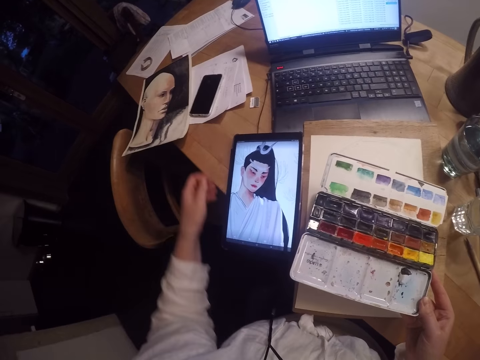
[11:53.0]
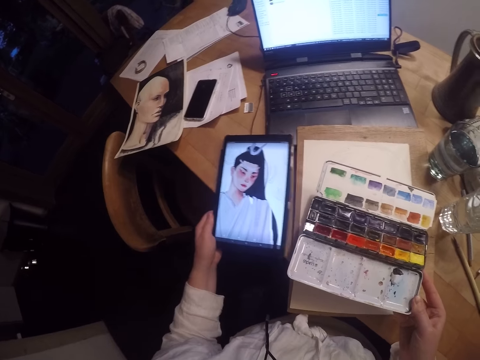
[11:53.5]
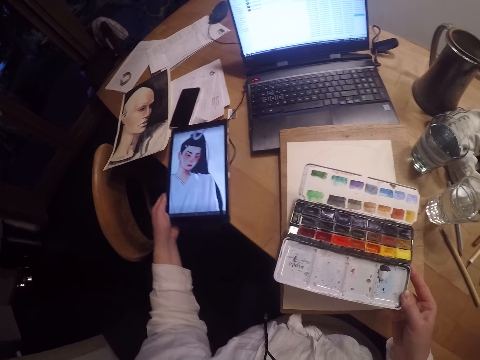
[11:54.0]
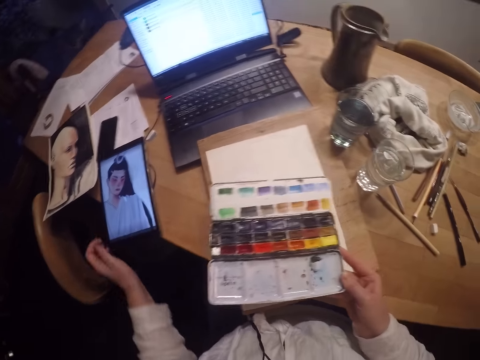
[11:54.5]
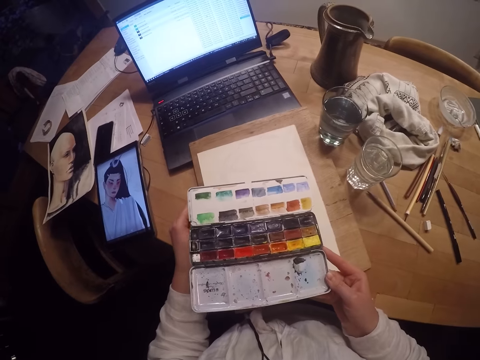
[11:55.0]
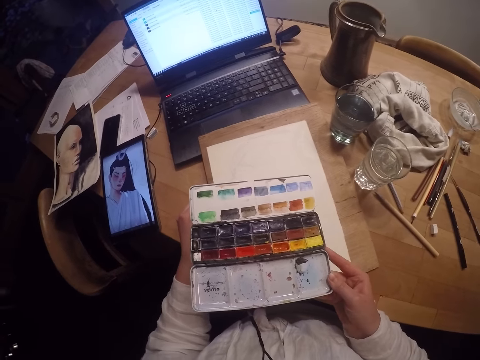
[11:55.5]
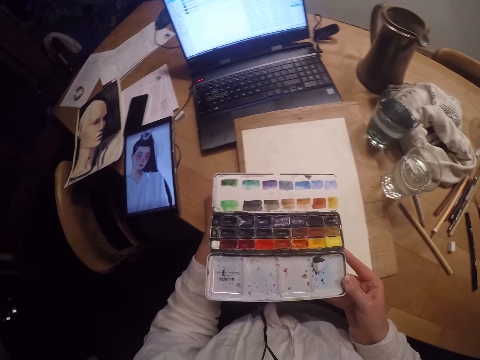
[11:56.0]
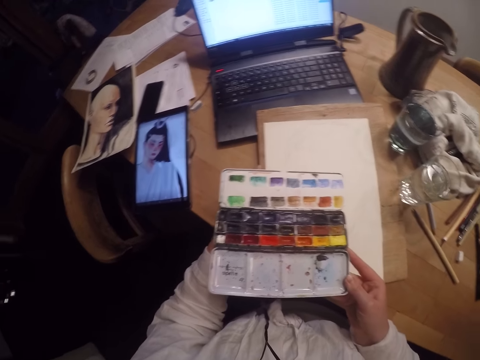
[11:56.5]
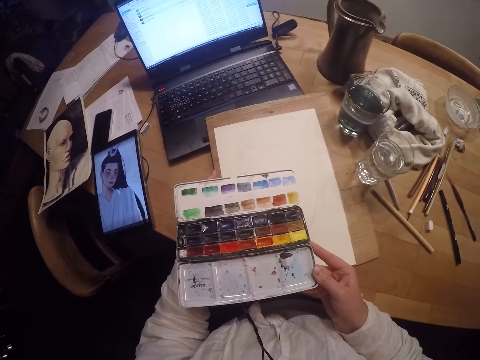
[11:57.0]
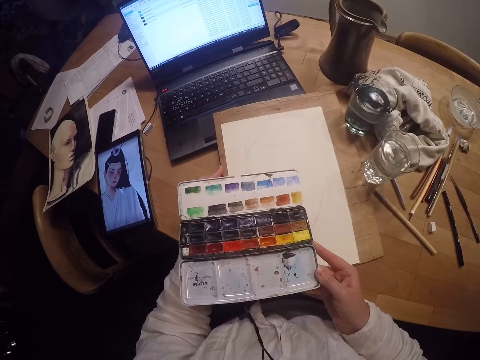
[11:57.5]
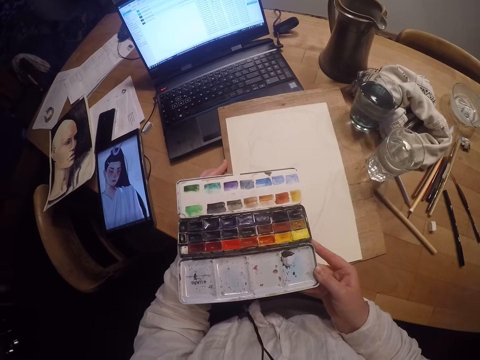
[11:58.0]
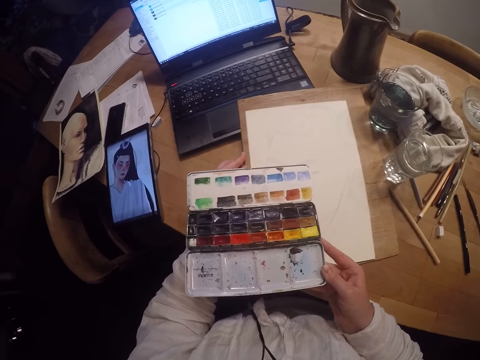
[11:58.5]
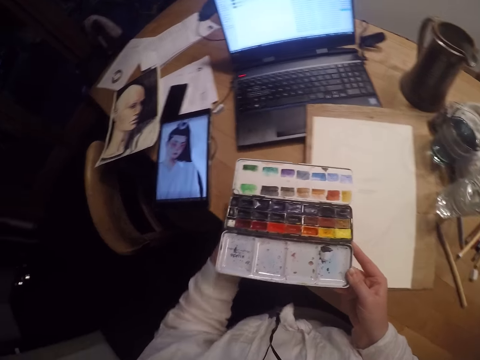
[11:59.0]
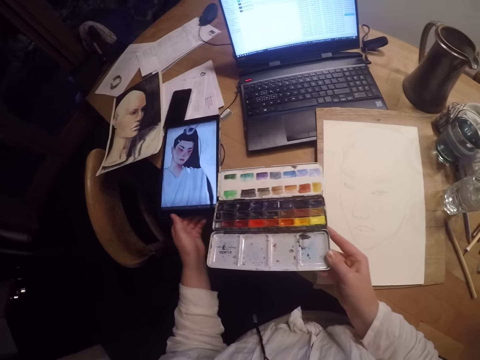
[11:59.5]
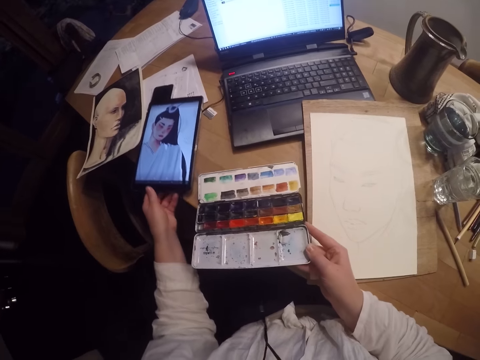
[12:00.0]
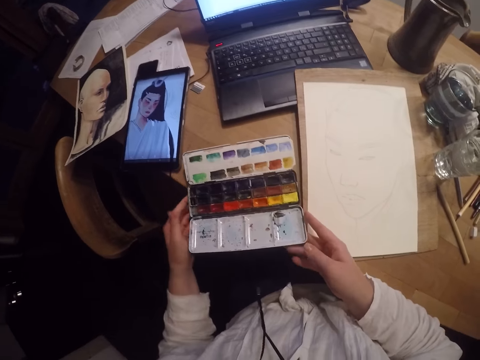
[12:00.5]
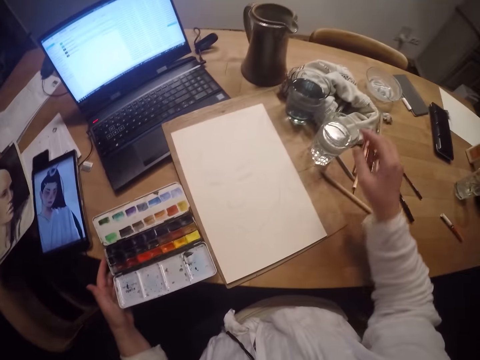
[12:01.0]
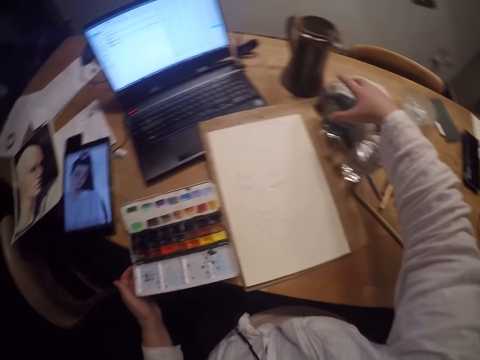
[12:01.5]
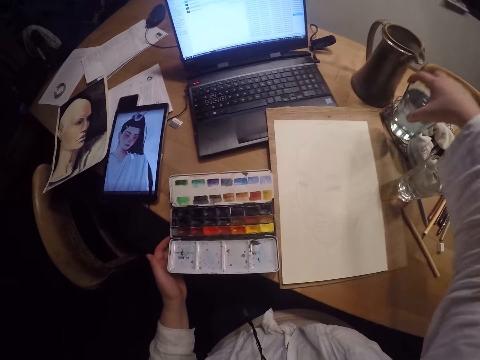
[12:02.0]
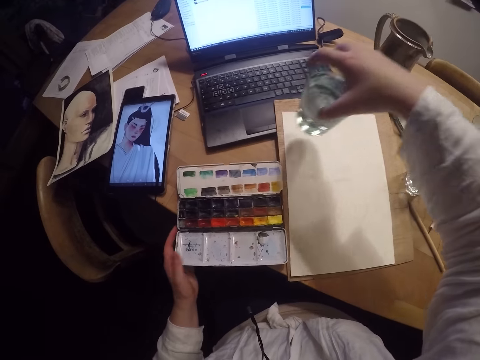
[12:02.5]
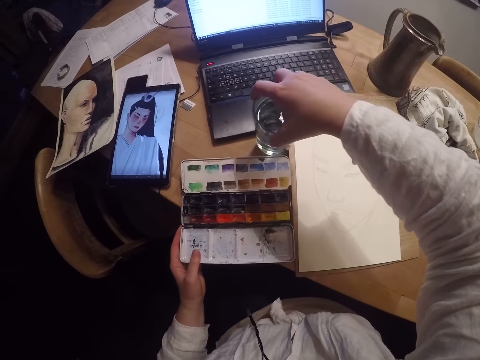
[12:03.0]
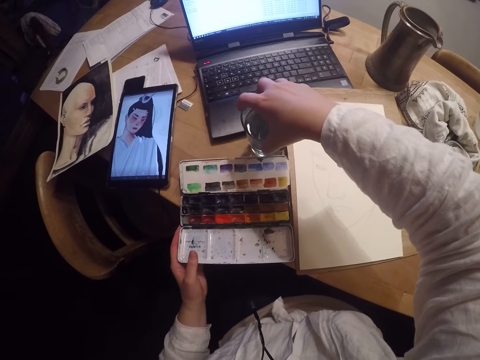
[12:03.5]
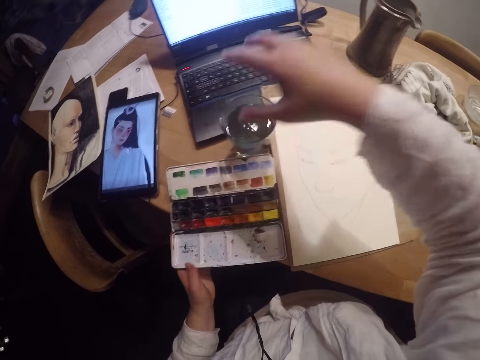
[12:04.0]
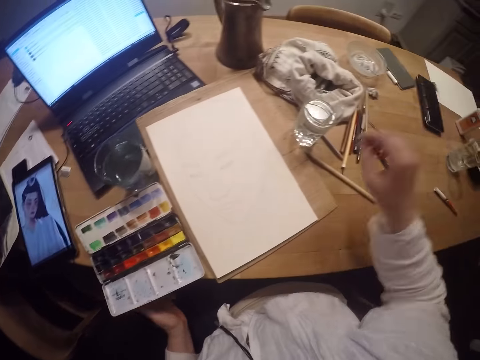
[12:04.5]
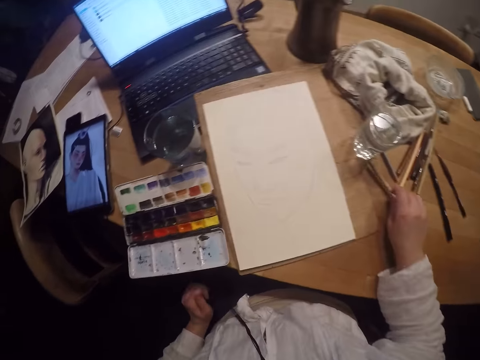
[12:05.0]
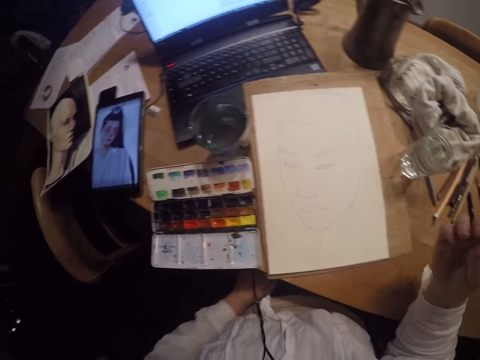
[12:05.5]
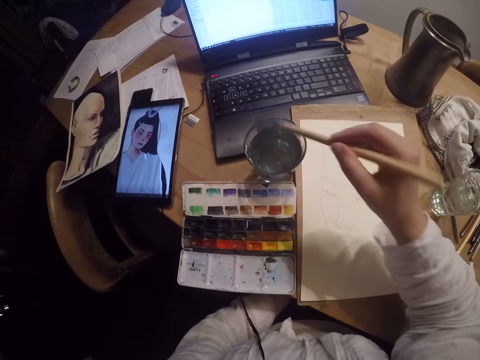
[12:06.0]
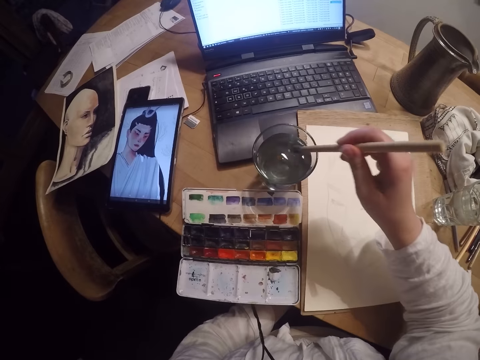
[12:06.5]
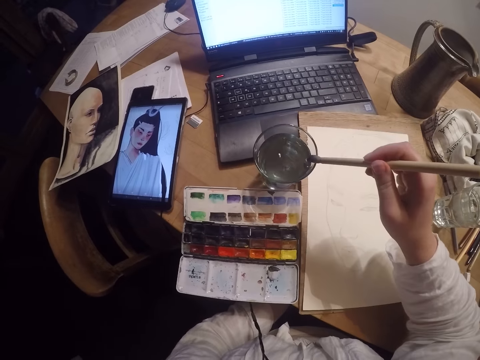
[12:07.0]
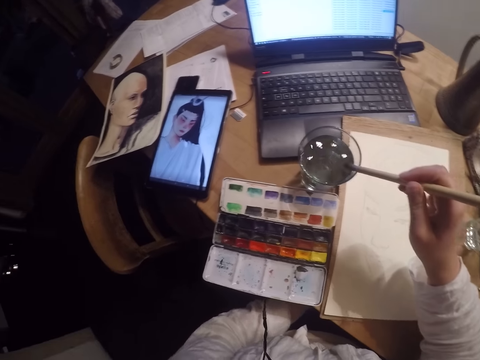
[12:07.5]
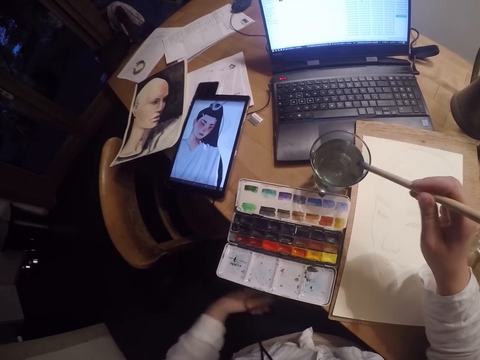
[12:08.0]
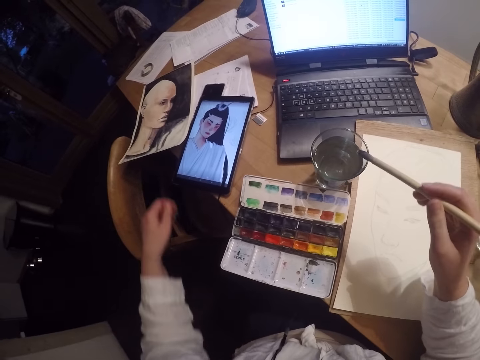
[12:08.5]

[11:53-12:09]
The camera wearer places the phone on the table. She moves the electronic tablet on the table with her left hand. She picks up the tablet and places the tablet on the table. She adjusts the drawing board with her left hand. She moves the electronic tablet on the table with her left hand. She drops the paint palette on the table with her right hand. She moves the glass cup near the laptop with her right hand. She picks up the glass and places the glass on the table. She picks up a paint brush on the table with her right hand. She dips the paint brush into the glass cup with water. She scrapes off excess water from the brush on the edge of the cup.

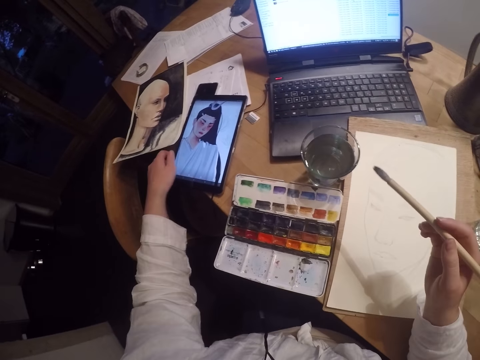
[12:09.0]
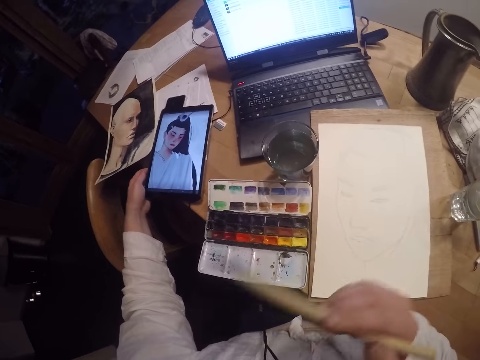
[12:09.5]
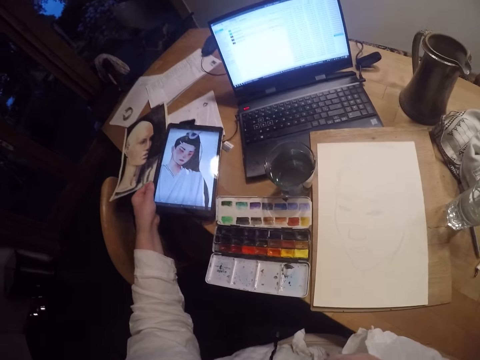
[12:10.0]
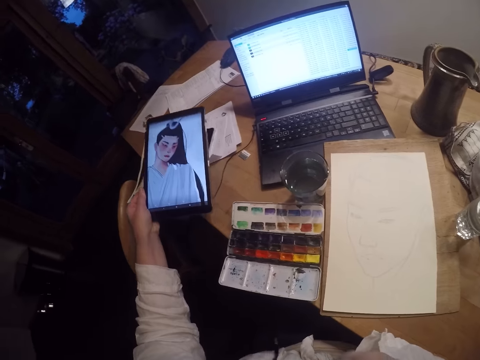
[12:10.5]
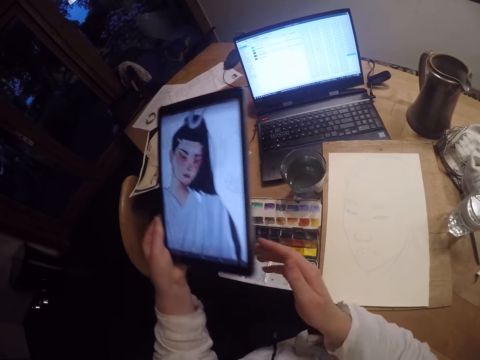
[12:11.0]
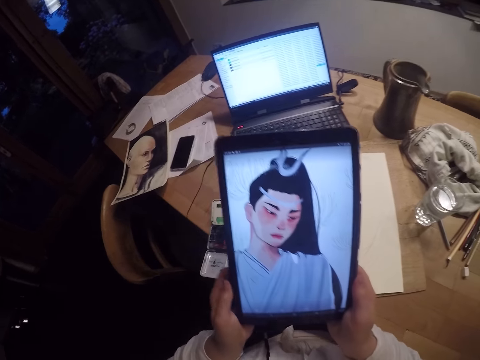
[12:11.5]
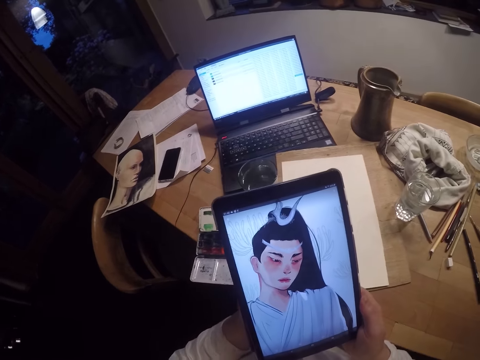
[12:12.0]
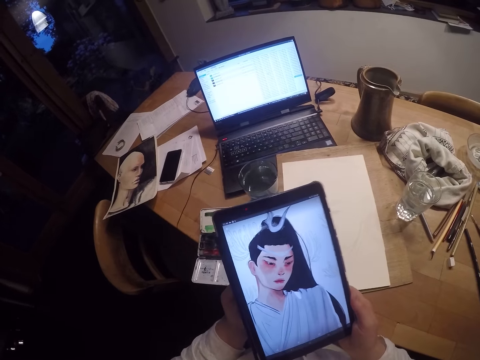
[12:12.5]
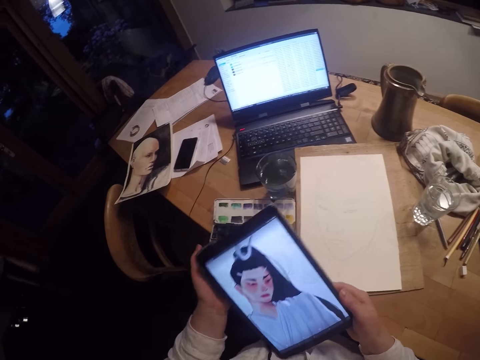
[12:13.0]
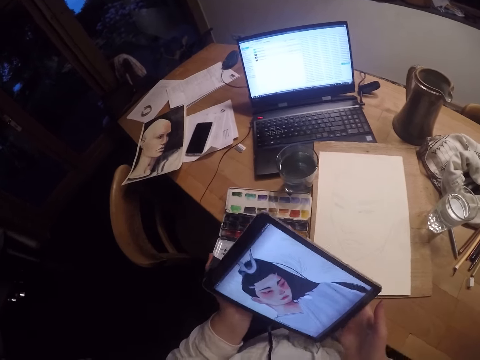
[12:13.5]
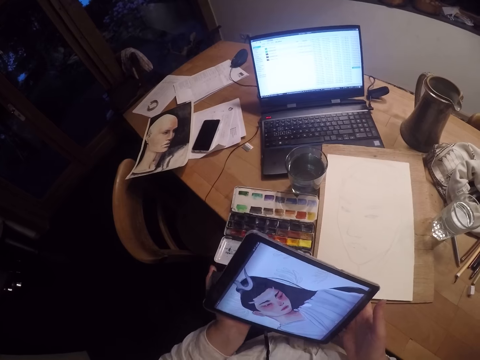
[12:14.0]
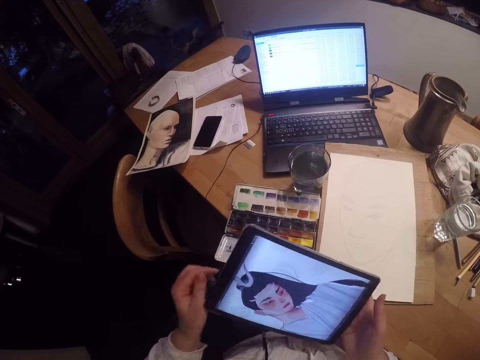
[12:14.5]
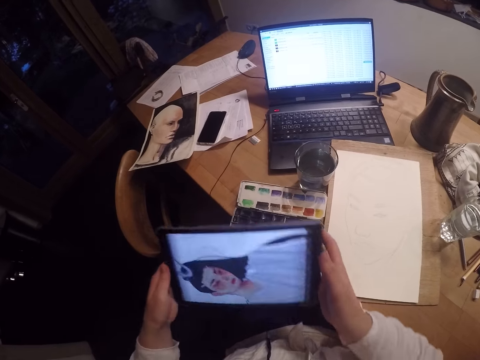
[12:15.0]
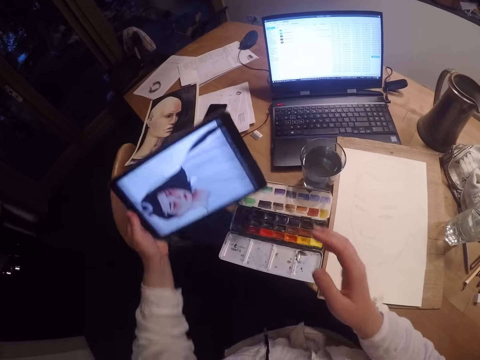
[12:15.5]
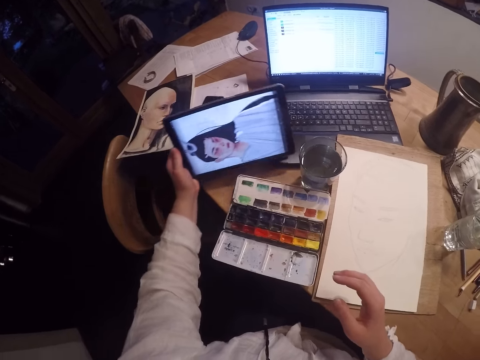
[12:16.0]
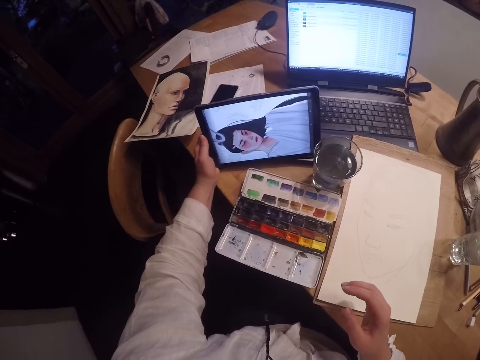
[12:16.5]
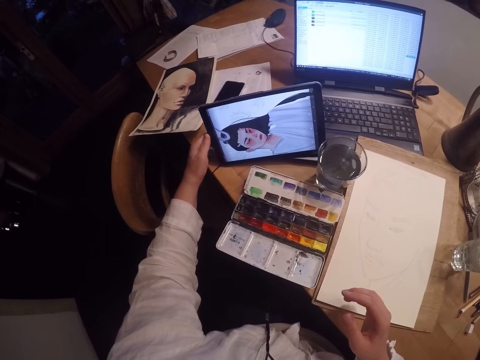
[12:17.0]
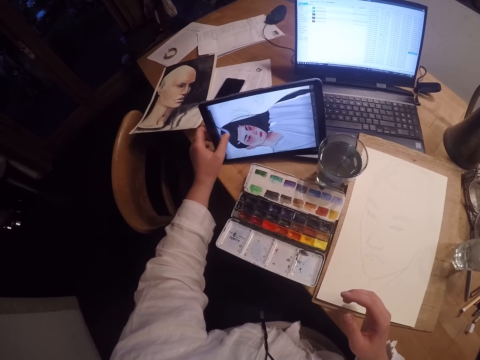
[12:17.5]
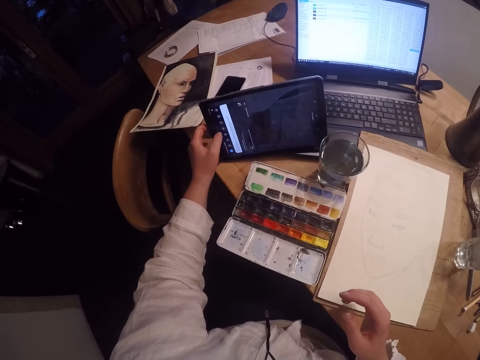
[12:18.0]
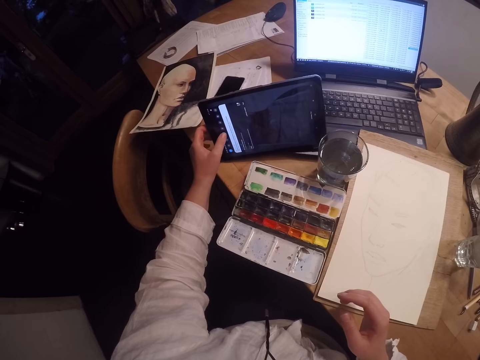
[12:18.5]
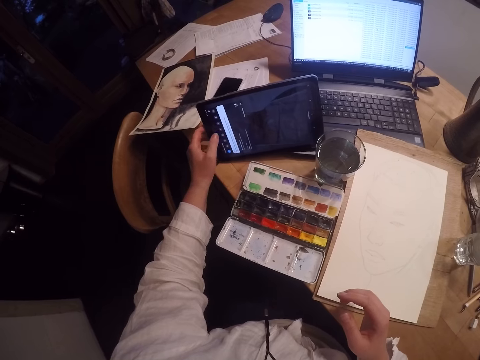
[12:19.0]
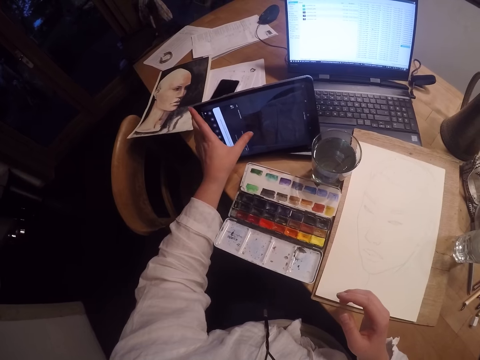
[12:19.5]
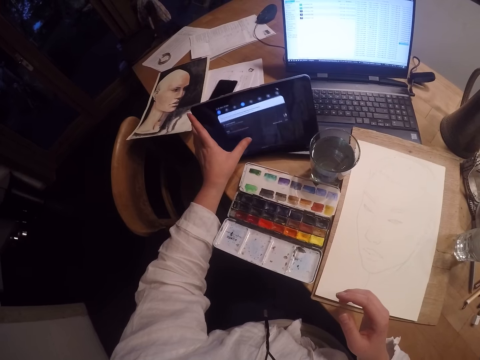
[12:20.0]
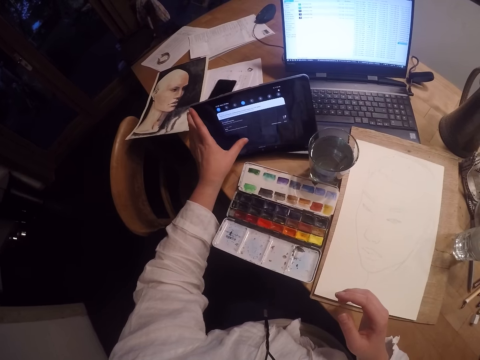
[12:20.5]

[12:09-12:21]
The camera wearer carries the electronic tablet with her left hand. She puts the paint brush in her mouth. She bites the brush. She holds the electronic tablet with both hands. She turns the electronic tablet to the left. She stands the electronic tablet on the table. She operates the electronic tablet with her left hand.
